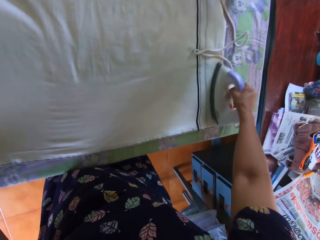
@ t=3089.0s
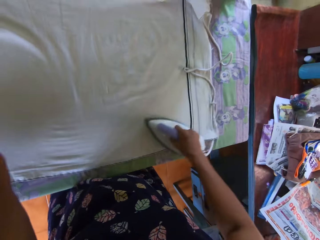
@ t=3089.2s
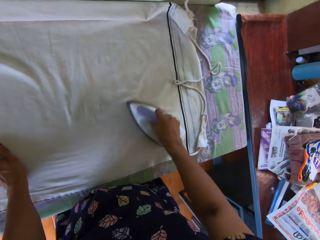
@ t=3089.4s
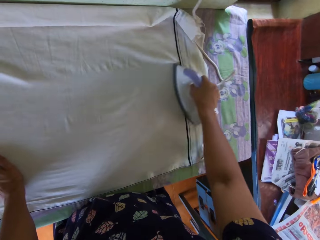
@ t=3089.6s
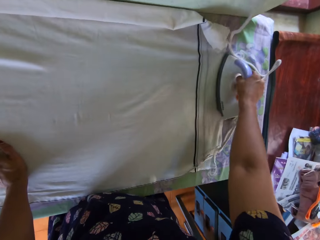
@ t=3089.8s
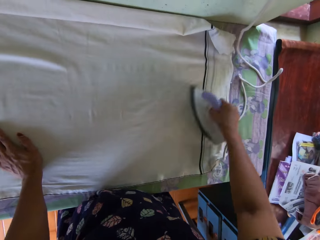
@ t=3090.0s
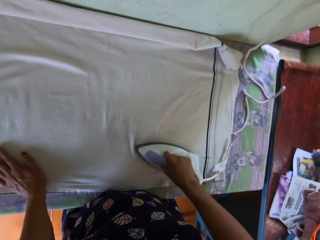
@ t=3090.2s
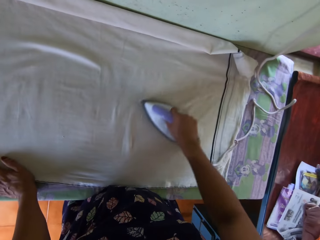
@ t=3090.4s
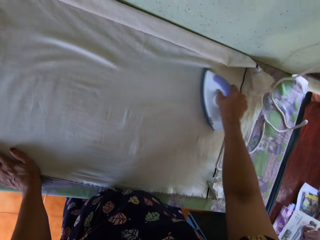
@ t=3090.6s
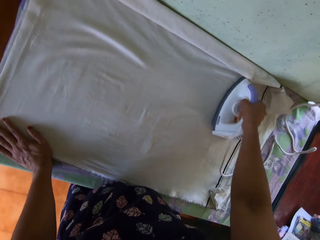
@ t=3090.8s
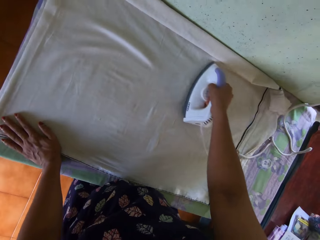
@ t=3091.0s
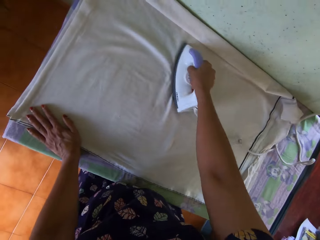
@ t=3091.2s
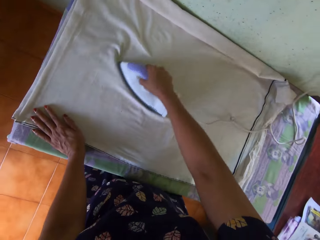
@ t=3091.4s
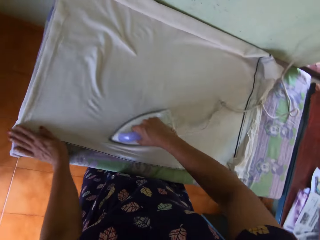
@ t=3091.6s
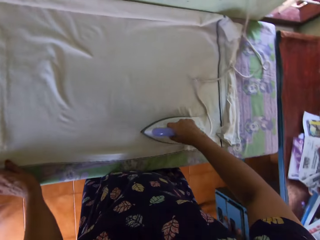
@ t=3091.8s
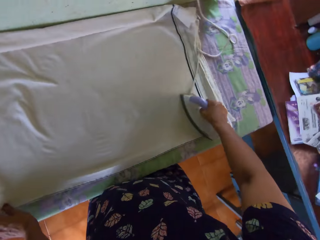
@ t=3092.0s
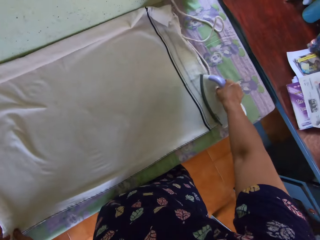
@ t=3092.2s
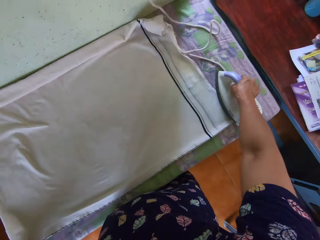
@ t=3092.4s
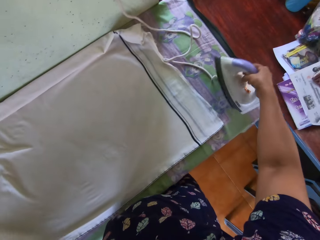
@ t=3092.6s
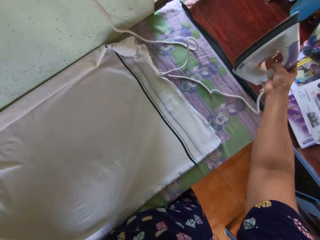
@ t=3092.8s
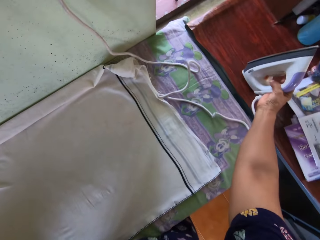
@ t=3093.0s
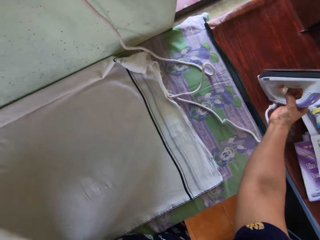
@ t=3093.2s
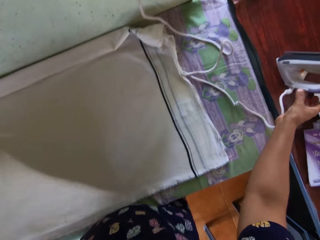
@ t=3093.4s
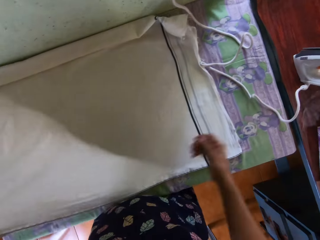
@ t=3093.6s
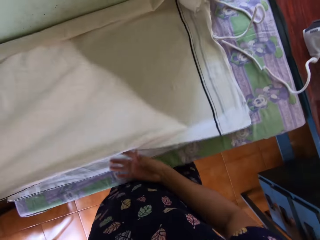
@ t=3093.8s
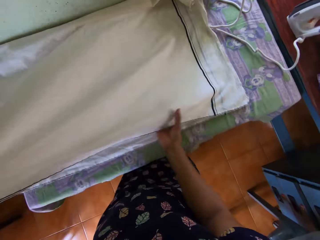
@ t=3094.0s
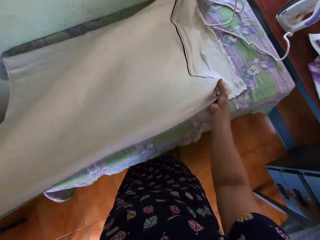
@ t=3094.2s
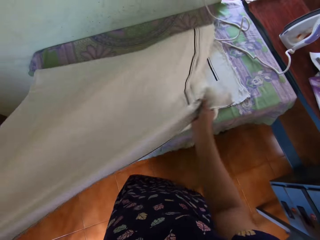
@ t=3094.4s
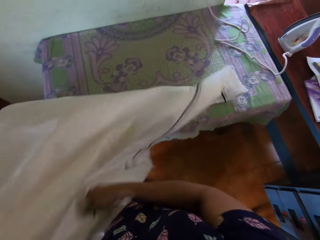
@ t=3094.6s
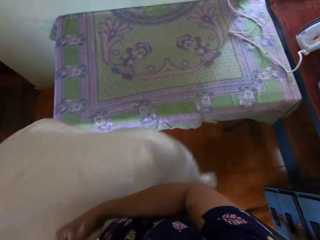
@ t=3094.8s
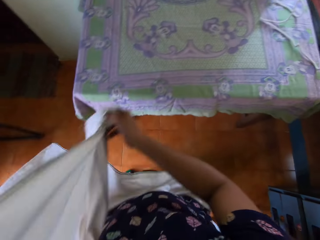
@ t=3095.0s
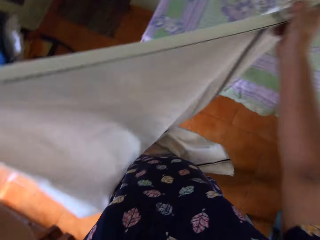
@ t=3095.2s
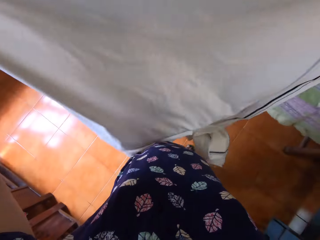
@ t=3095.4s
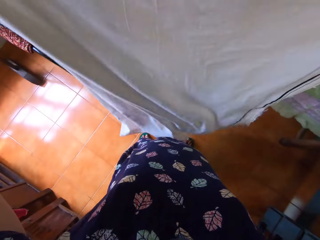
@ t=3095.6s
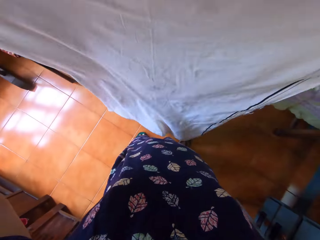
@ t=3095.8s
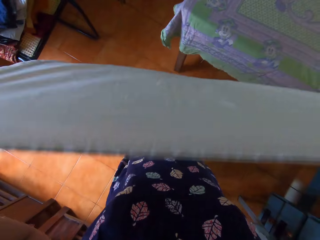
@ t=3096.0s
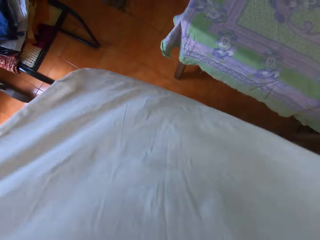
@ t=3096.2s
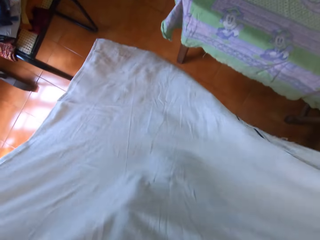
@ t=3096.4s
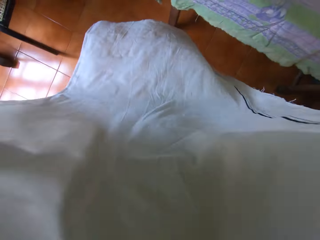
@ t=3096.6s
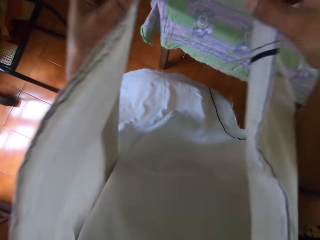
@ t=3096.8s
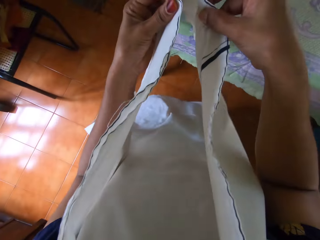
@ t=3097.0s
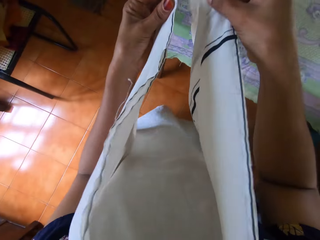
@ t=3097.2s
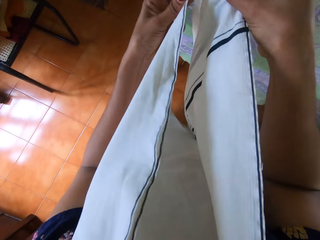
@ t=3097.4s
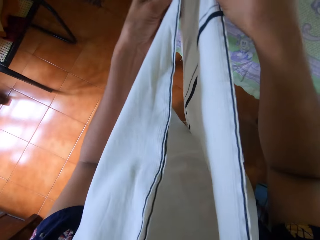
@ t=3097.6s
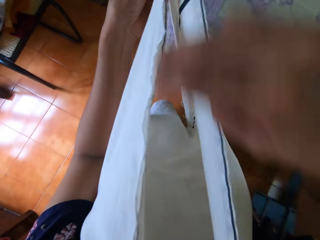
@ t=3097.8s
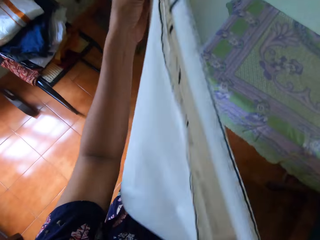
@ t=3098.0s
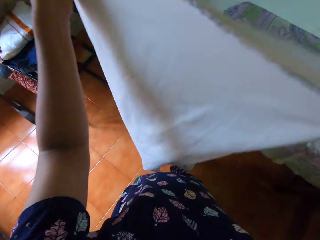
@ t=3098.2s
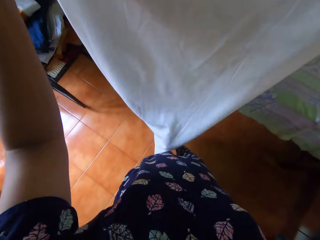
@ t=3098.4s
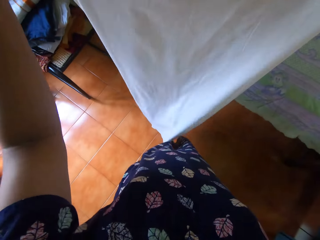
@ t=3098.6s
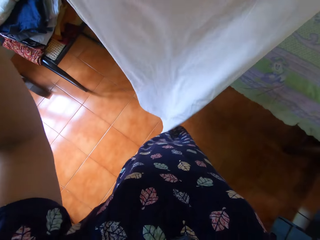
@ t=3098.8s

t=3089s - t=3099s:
The camera wearer places her left hand on the fabric or bedsheet while ironing. She lifts the iron box or pressing iron with her right hand. She stretches her hand to place the iron down. She drops the pressing iron on the second table with her right hand. She moves her hand from the iron. She holds the fabric with her right hand. She stretches the fabric. She moves the fabric from the table. She picks up the bedsheet from the table with both hands. She stretches up the fabric. She holds up the bedsheet with both hands. She folds the fabric.

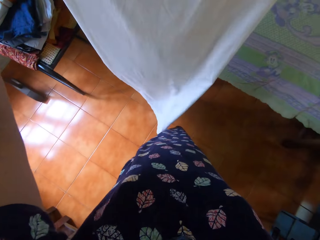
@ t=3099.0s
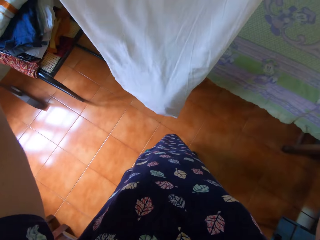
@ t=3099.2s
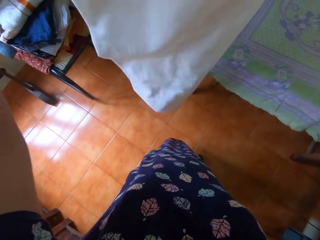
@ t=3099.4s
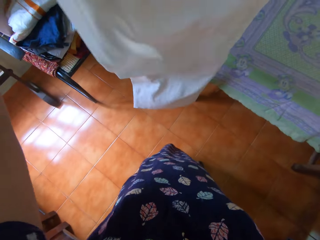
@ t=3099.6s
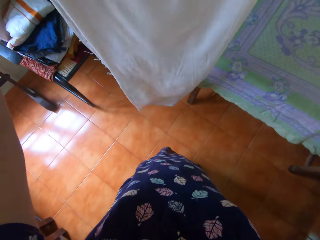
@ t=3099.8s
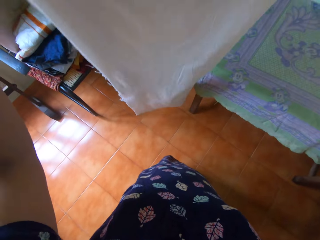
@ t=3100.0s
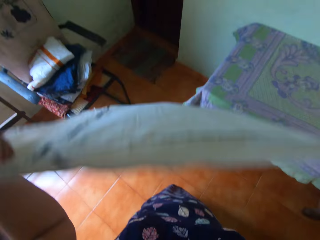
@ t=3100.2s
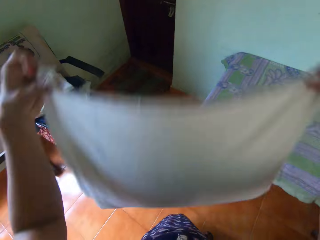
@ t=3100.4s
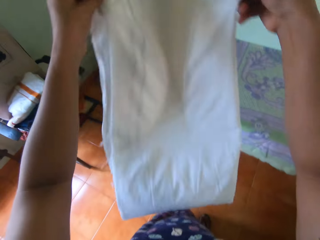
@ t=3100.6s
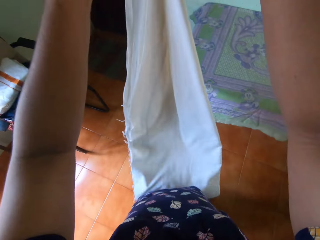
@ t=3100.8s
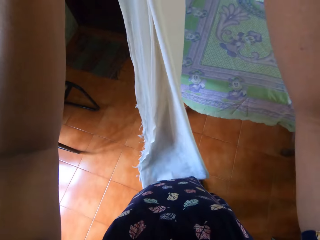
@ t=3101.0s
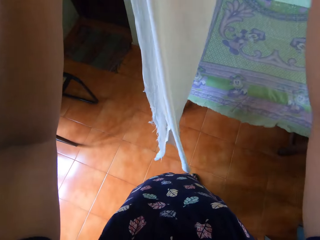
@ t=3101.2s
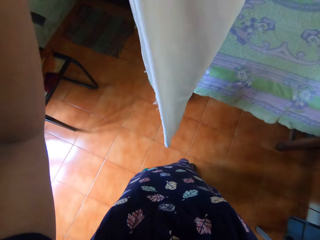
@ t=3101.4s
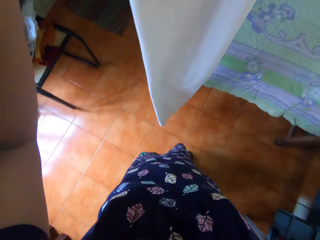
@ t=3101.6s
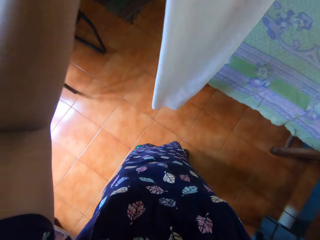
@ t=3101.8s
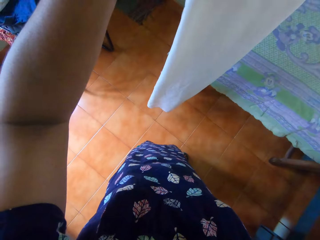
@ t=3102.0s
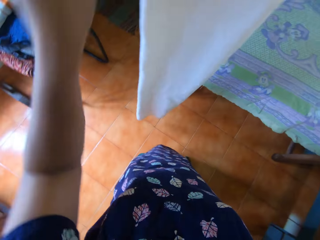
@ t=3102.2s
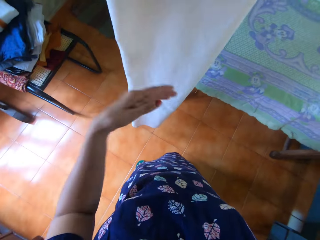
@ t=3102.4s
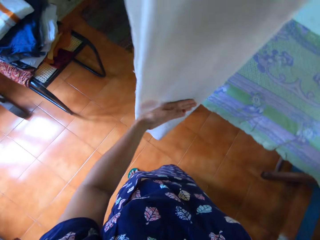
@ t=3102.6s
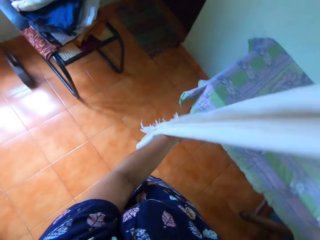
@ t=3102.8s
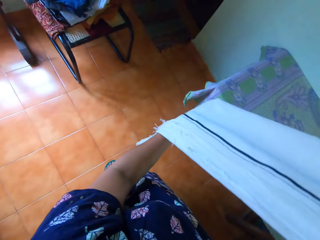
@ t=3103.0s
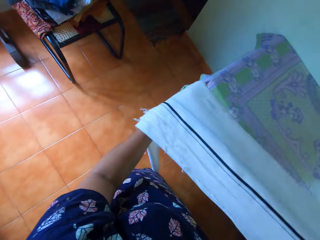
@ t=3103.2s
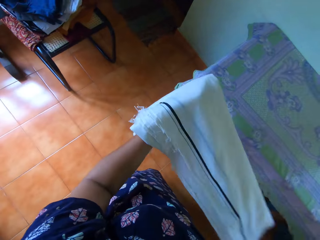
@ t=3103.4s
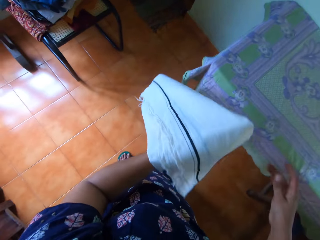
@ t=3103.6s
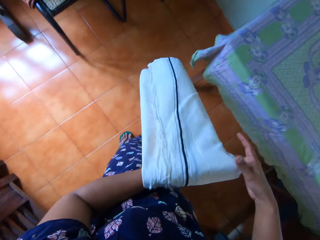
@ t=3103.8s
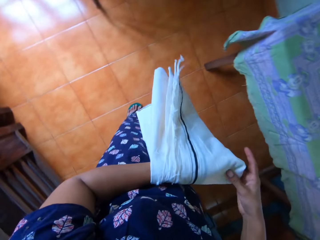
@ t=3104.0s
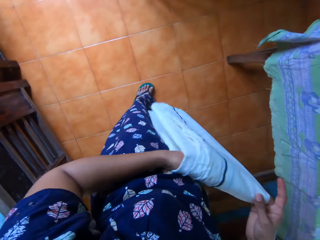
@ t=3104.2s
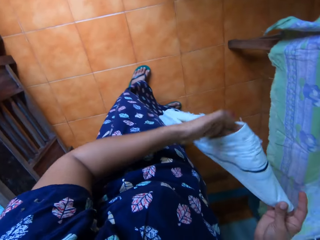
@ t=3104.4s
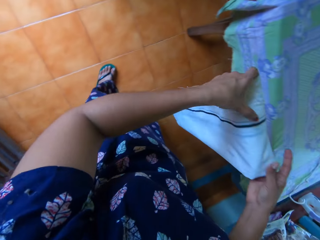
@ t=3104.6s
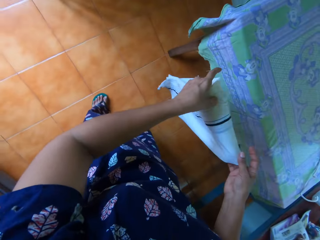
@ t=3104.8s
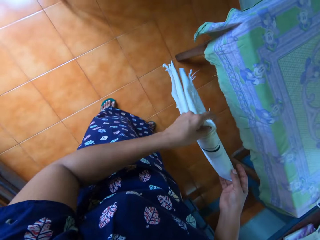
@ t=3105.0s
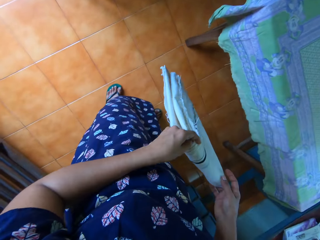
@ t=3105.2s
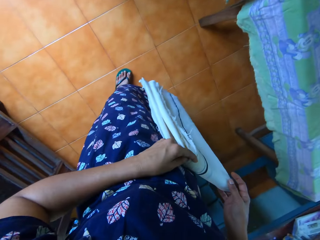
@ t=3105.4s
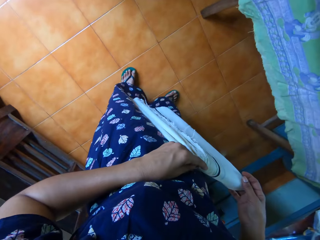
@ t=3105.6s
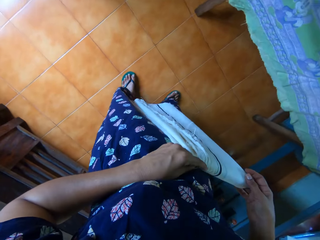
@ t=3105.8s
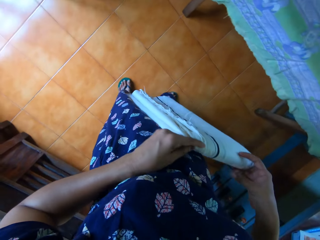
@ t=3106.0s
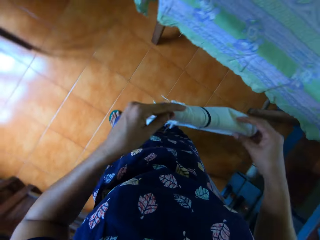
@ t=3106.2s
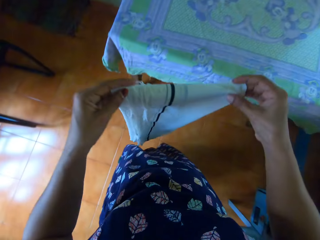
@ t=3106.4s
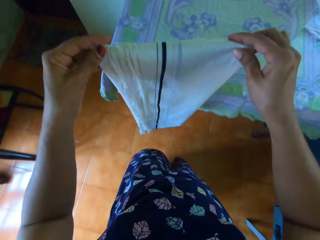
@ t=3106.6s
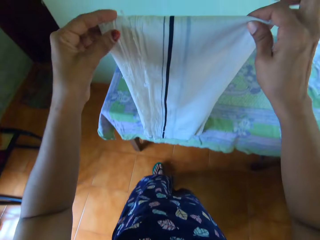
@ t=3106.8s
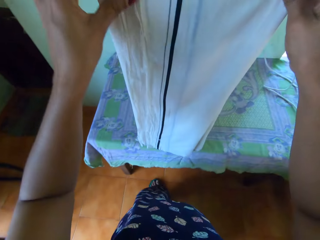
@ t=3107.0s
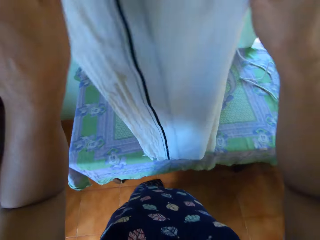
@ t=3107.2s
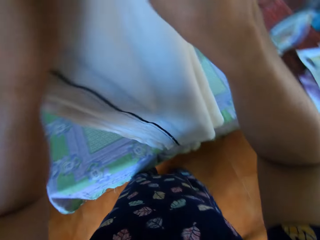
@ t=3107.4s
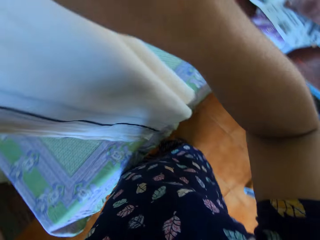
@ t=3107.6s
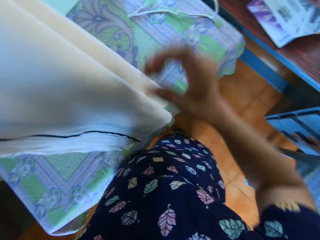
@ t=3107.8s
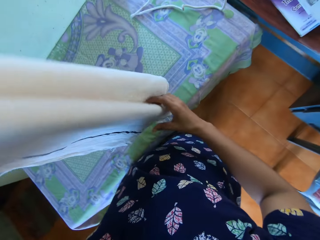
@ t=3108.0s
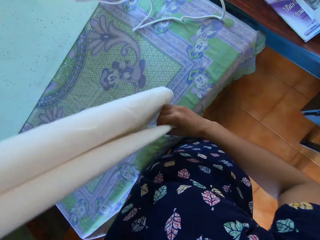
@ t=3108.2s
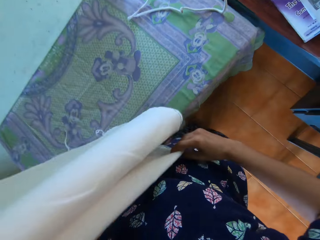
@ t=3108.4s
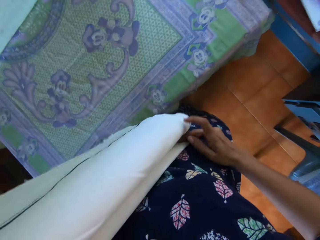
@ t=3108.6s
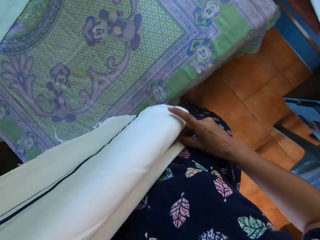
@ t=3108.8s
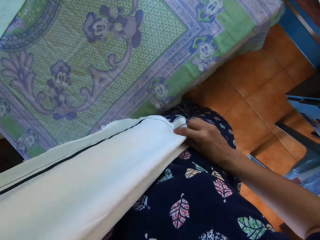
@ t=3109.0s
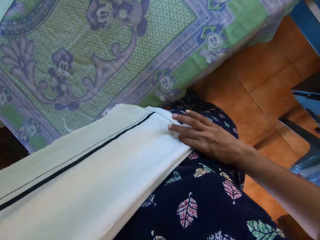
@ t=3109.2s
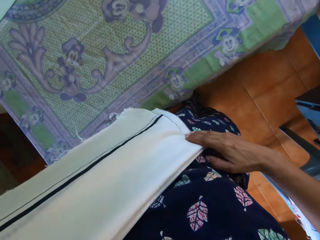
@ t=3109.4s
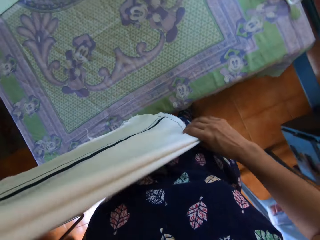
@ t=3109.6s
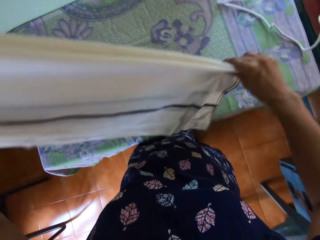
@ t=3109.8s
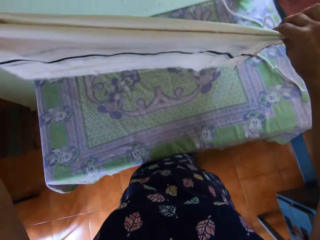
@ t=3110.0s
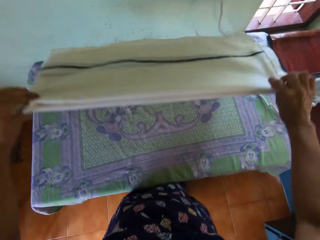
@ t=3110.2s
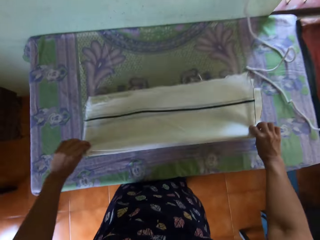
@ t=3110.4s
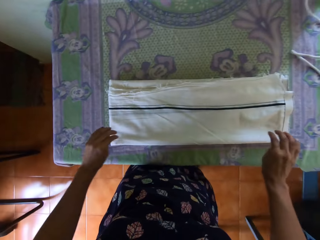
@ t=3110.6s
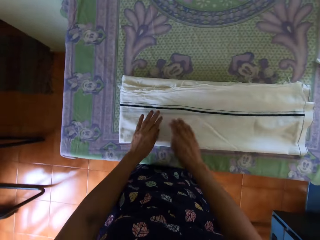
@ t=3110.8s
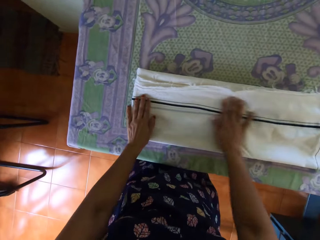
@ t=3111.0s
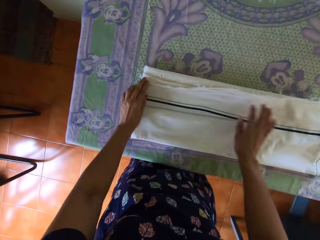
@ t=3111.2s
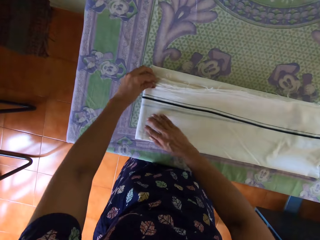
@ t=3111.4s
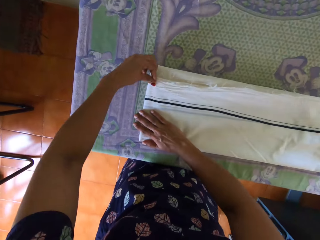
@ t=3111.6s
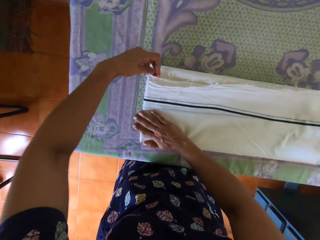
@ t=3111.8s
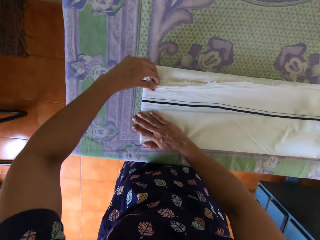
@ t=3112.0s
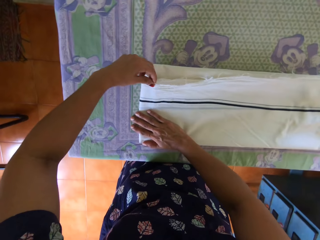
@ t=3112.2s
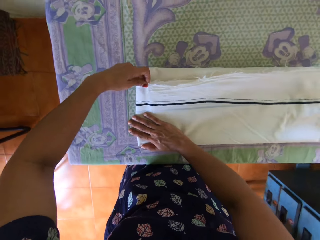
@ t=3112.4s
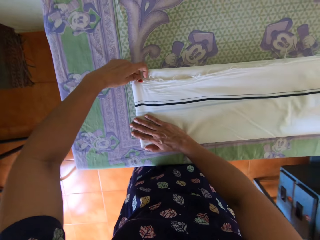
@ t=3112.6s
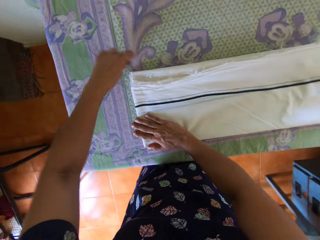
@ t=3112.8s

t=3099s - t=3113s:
The camera wearer lifts up the fabric or bedsheet. She folds the fabric. She turns the fabric. She moves her left hand down. She places her left hand on the fabric. She folds the fabric on her left hand. She lifts her right hand. She places her right hand on the fabric. She holds the fabric with both hands. She places the fabric close to herself. She moves the fabric to the table. She places the fabric on the table. She moves her left hand on the fabric. She moves her right hand on the fabric. She moves the fabric to herself. She moves her right hand finger on the fabric. She moves all her right hand fingers on the fabric. She holds up the fabric with both hands. She places the folded bedsheet on the table with both hands. She removes both hands from the fabric. She places both hands on the fabric. She spreads the fabric with both hands. She adjusts the bedsheet on the table with both hands.
